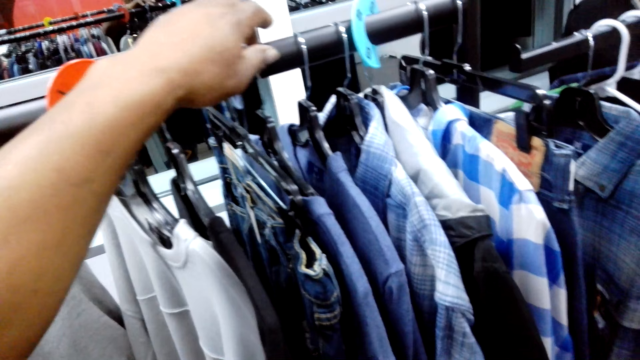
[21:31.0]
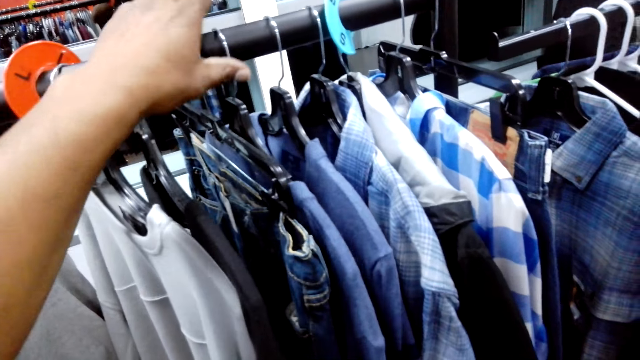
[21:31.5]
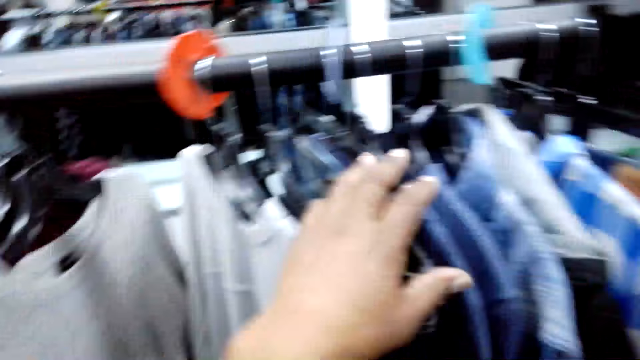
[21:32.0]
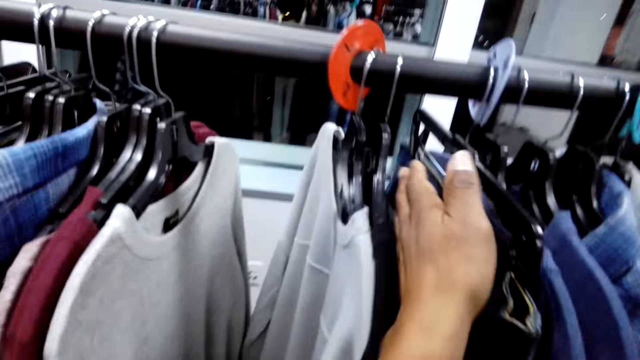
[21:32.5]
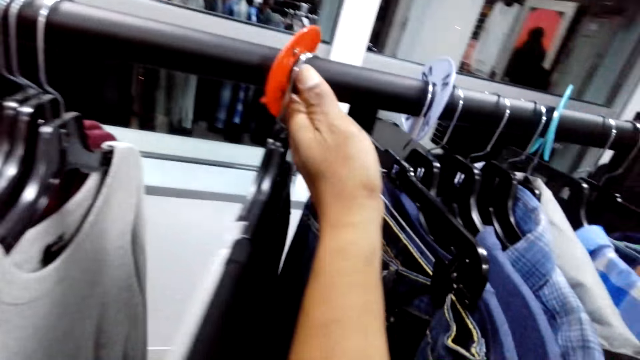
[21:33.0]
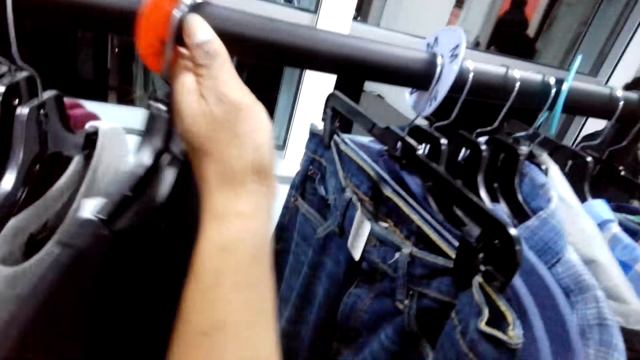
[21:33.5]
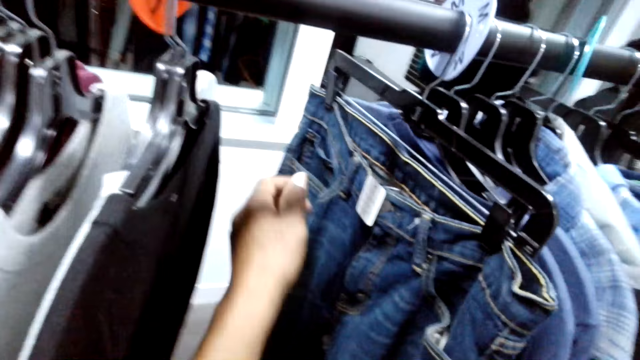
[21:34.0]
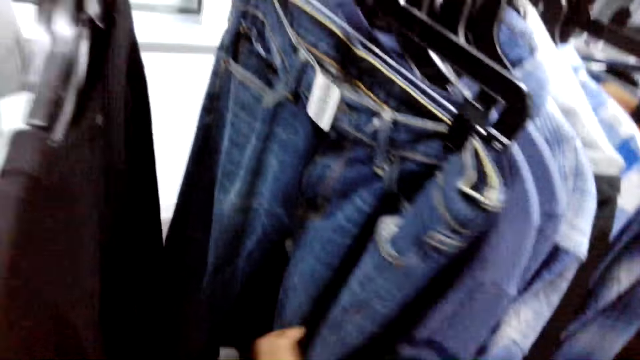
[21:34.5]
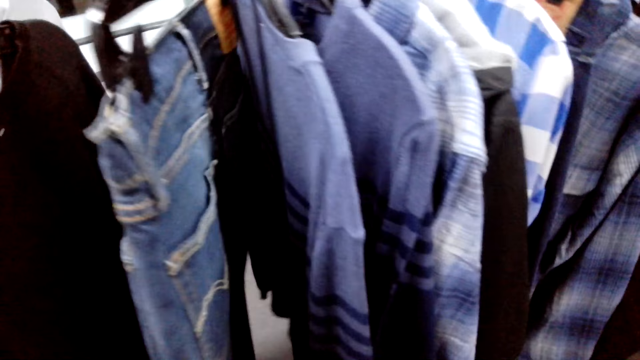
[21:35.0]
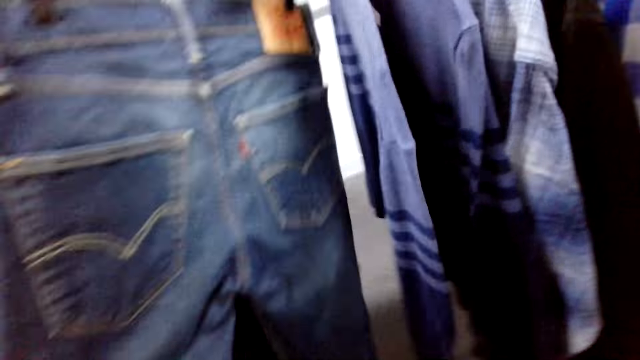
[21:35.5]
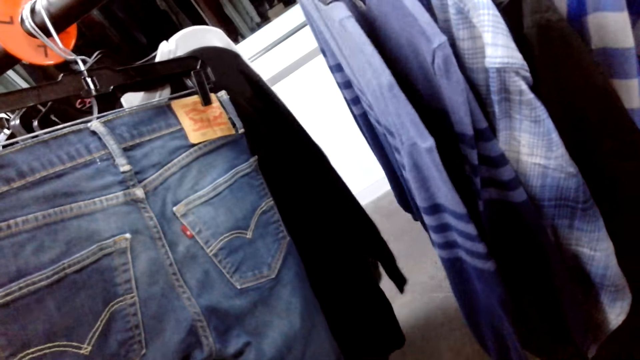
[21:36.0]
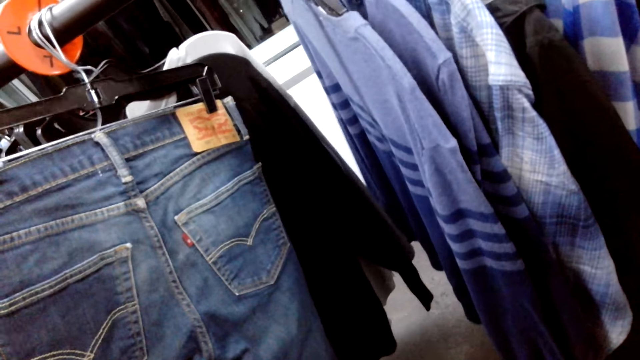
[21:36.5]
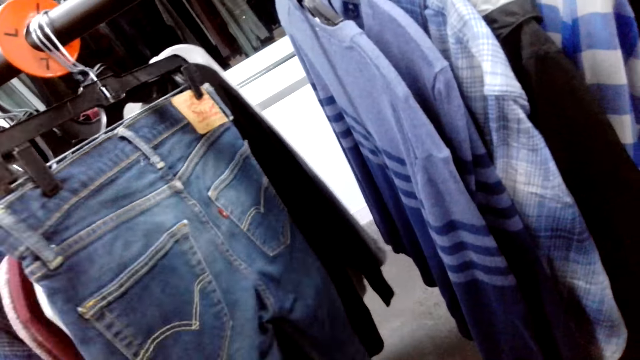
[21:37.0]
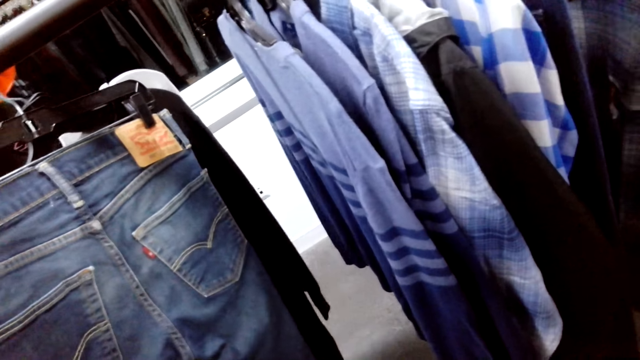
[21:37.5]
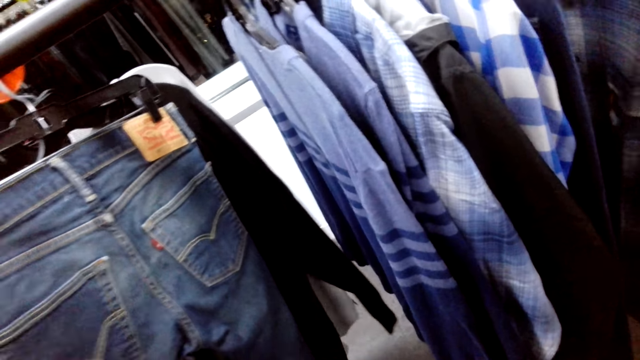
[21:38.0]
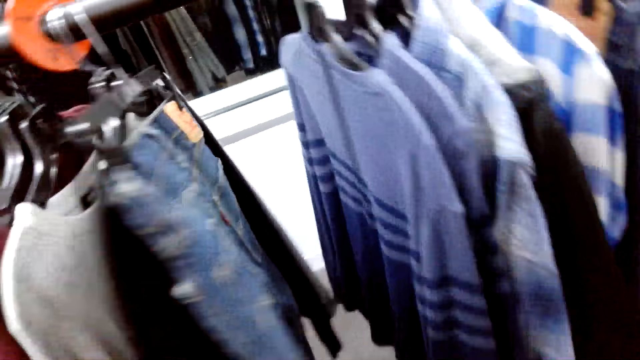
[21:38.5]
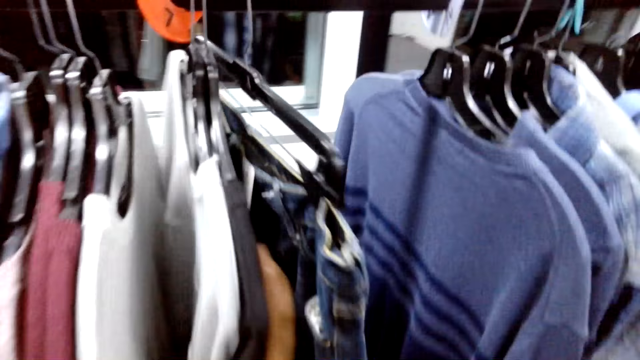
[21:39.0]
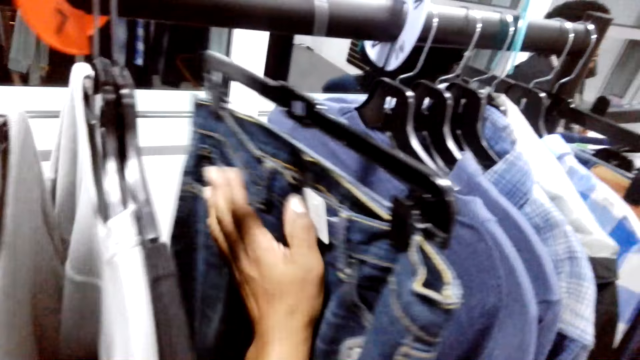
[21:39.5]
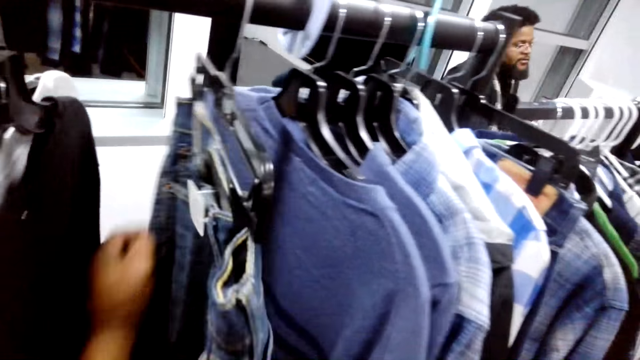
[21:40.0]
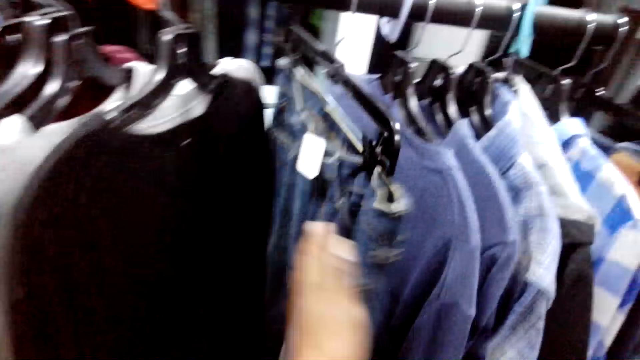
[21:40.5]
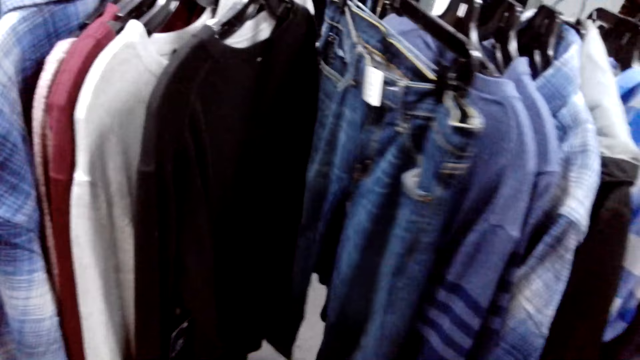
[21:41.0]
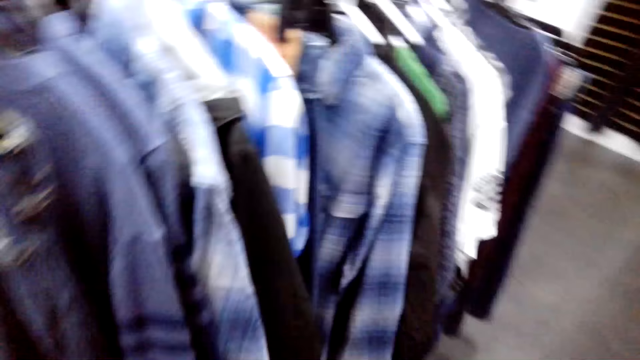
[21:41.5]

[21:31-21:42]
The camera wearer looks at the cloths on the rack. They check on the pants.

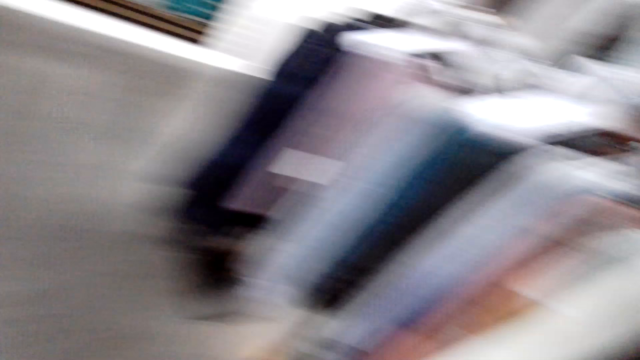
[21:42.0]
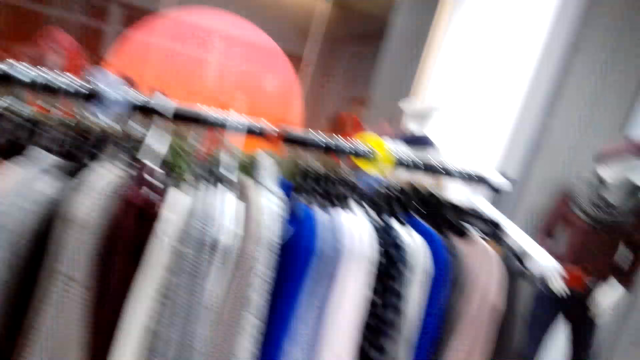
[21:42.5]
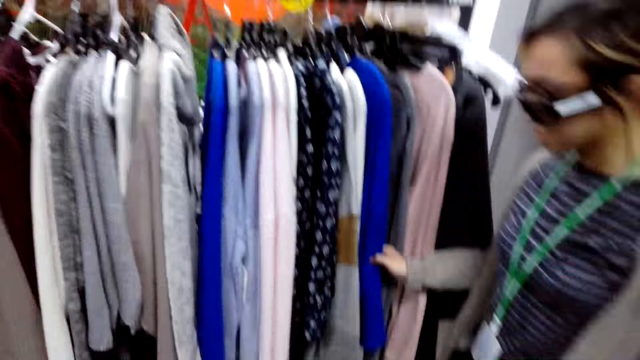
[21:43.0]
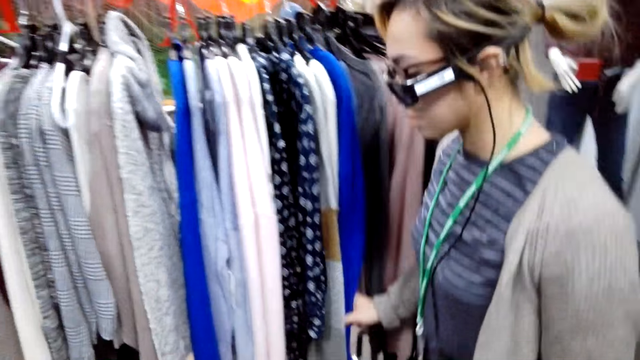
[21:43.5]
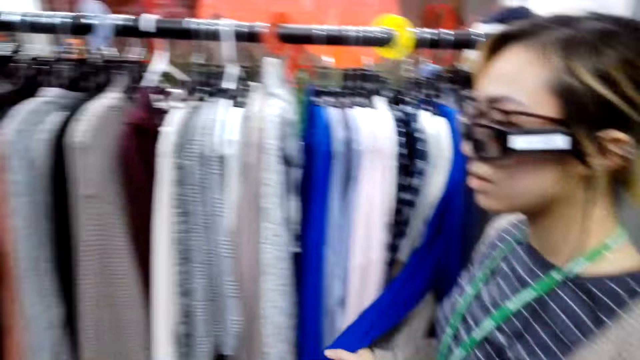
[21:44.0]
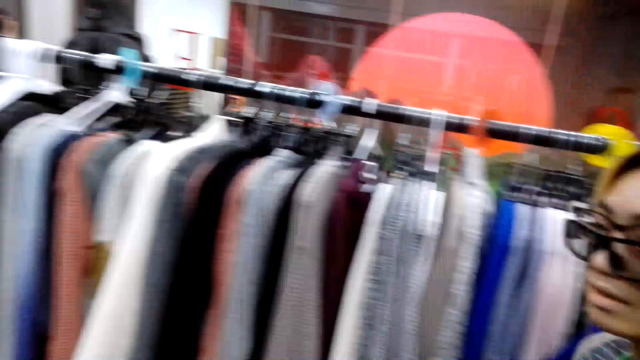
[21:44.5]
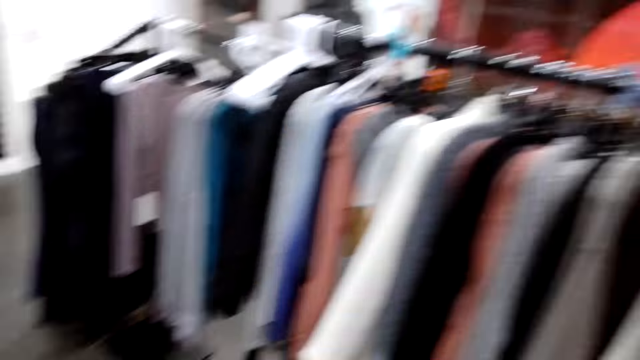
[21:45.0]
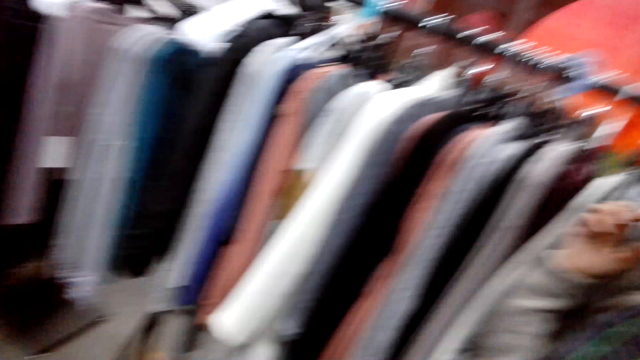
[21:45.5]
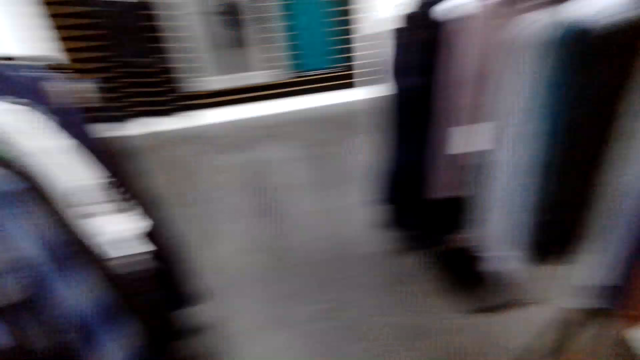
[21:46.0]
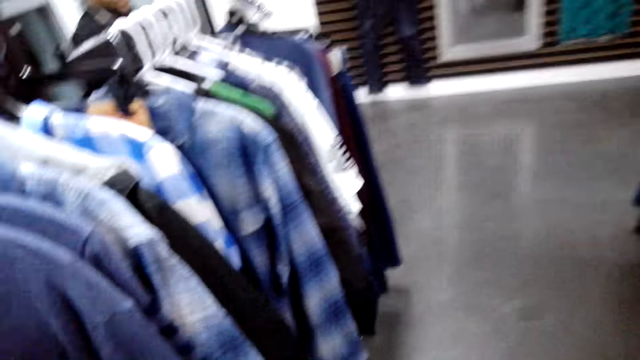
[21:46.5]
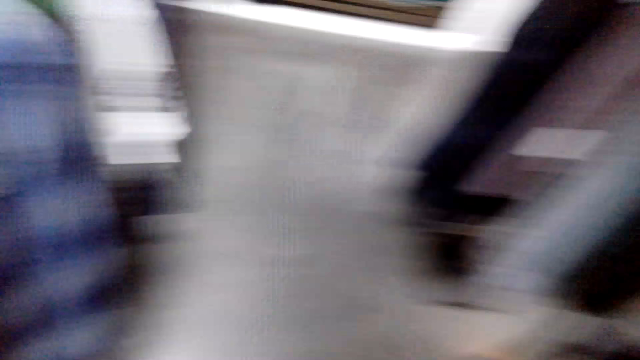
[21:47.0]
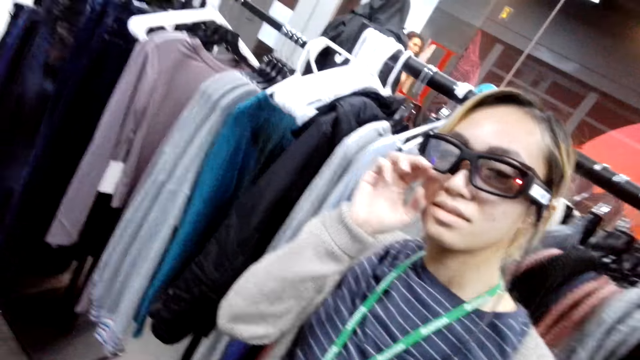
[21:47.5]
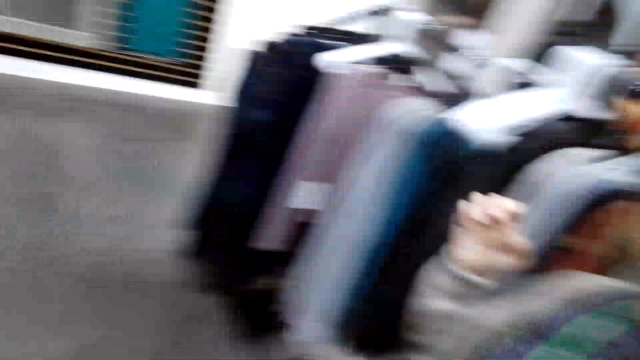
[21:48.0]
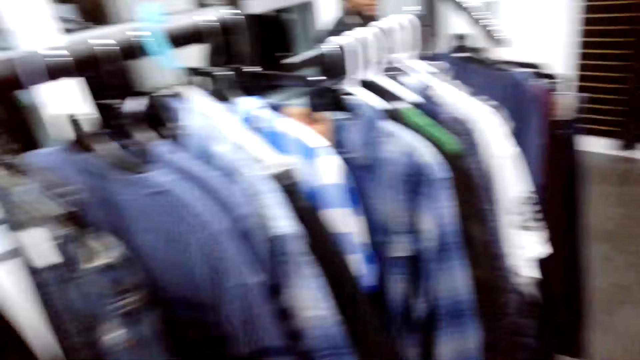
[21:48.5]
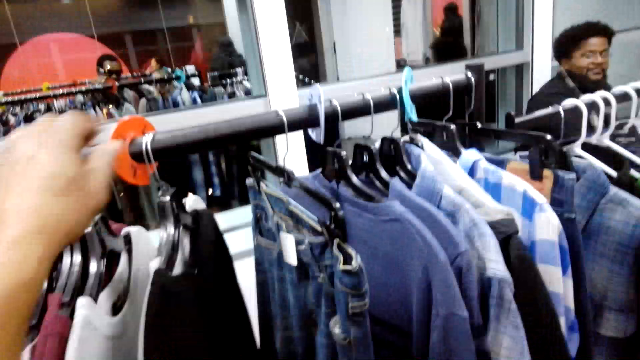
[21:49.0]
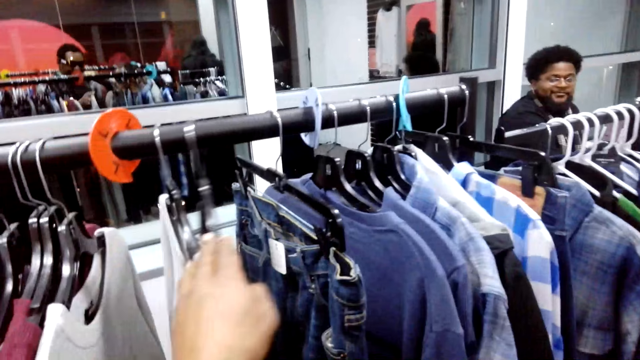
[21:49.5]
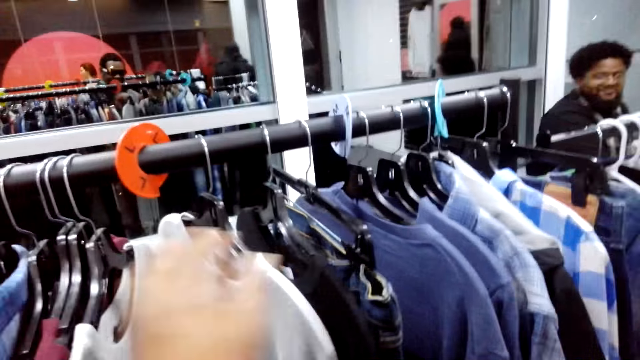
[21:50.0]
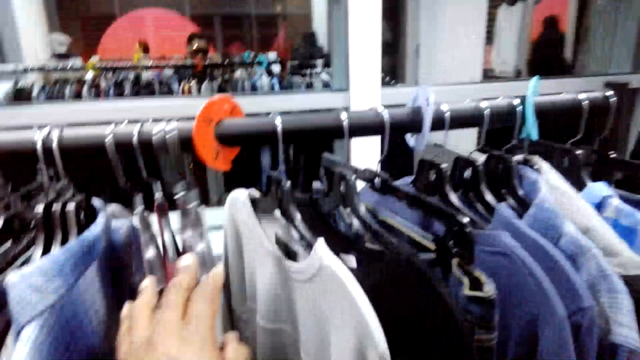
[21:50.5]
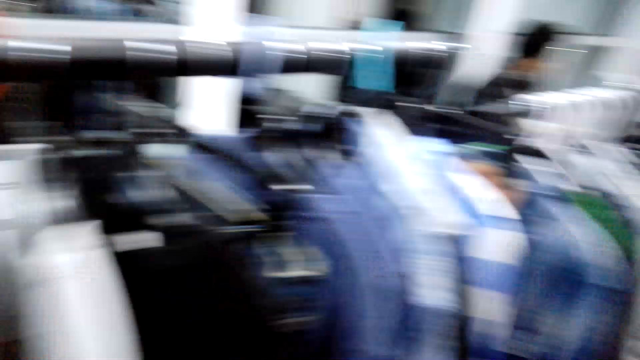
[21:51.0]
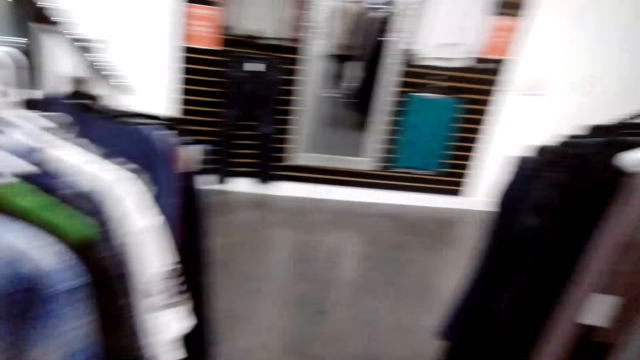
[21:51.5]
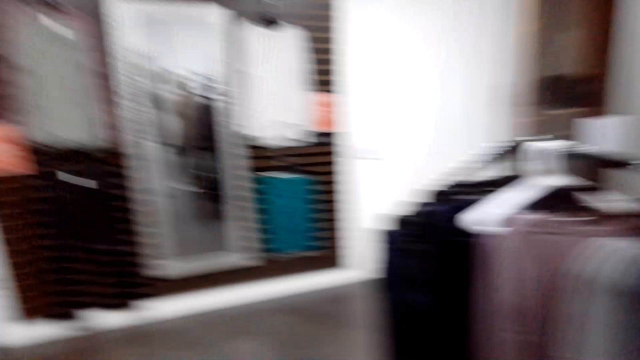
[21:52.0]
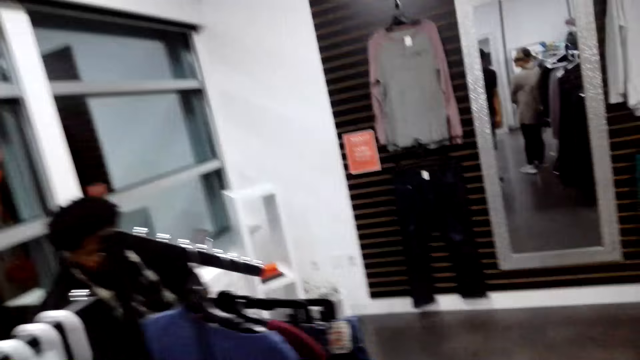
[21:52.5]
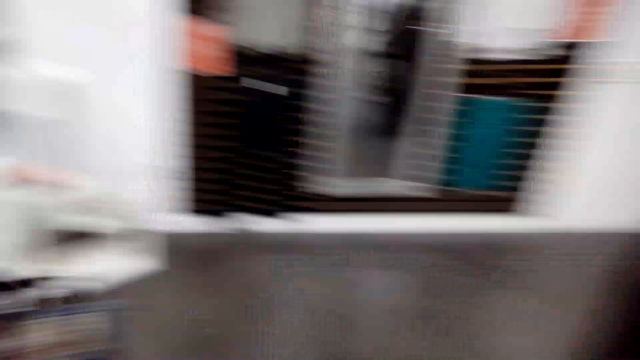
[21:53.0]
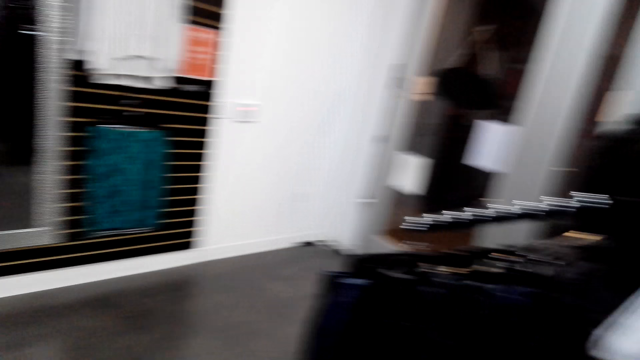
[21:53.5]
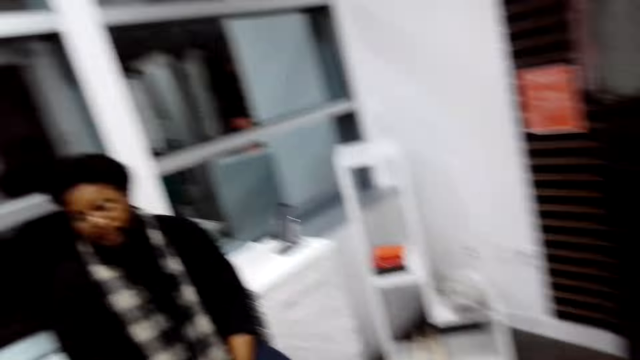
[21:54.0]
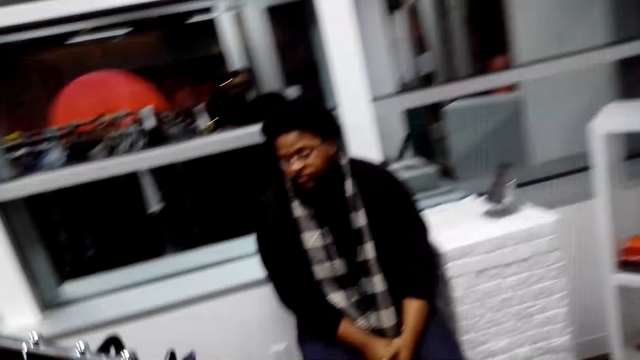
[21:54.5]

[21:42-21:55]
The camera wearer speaks to a woman. They check on the top. They look at the cloths on the rack. They walk to a man. They walk around.
